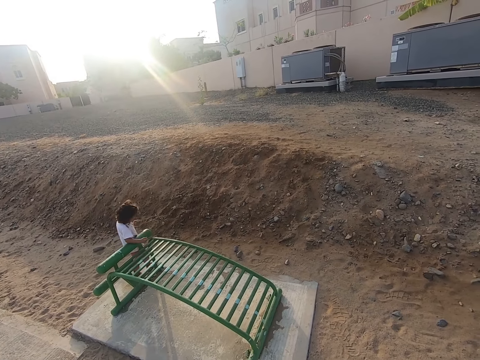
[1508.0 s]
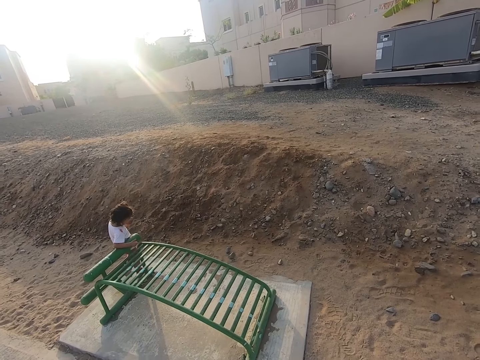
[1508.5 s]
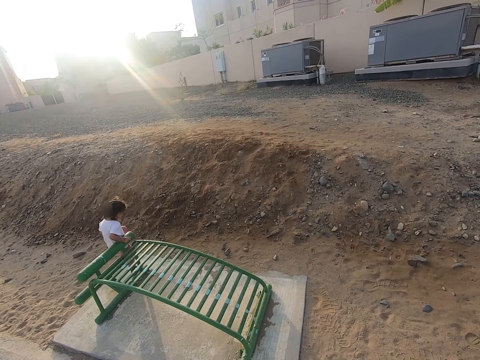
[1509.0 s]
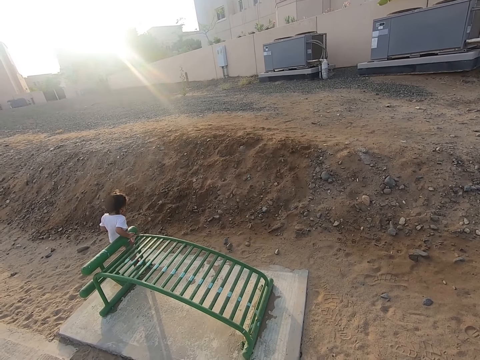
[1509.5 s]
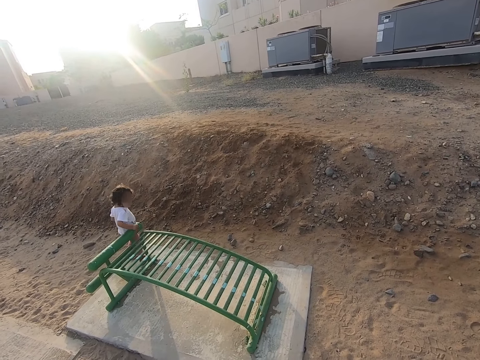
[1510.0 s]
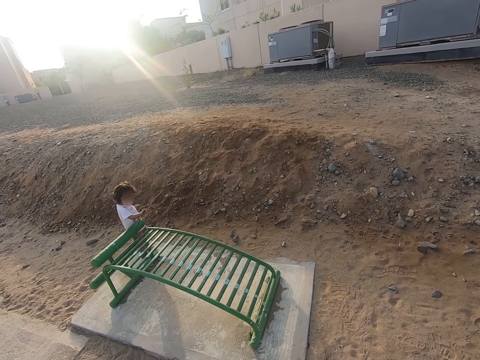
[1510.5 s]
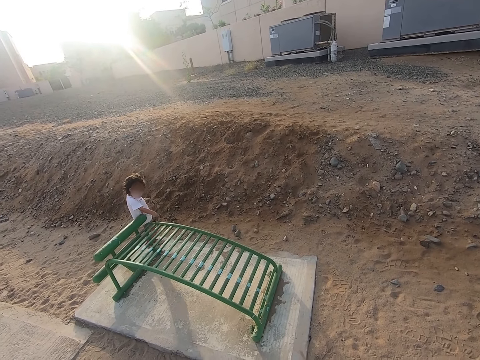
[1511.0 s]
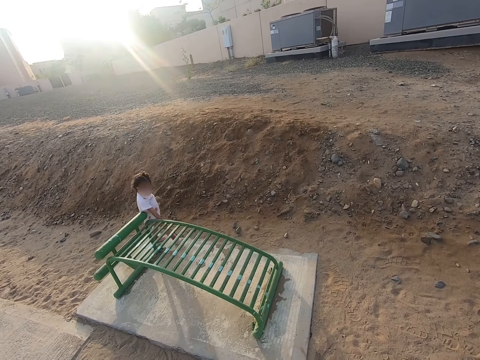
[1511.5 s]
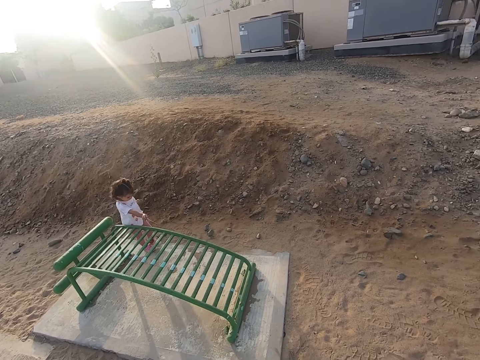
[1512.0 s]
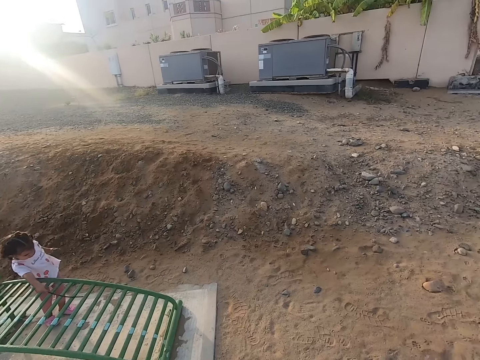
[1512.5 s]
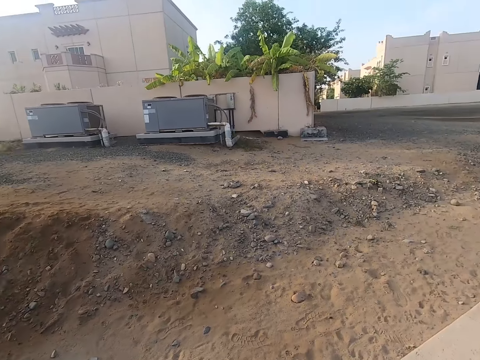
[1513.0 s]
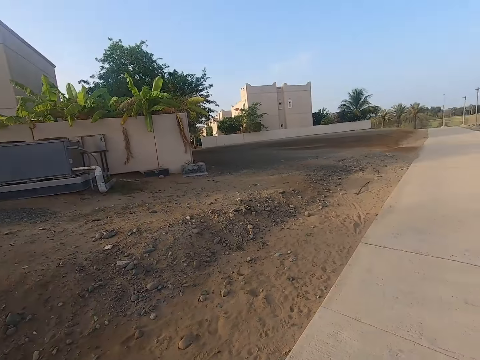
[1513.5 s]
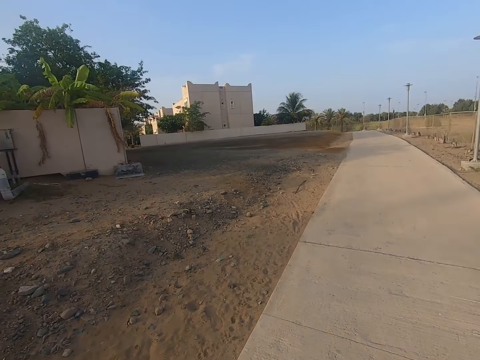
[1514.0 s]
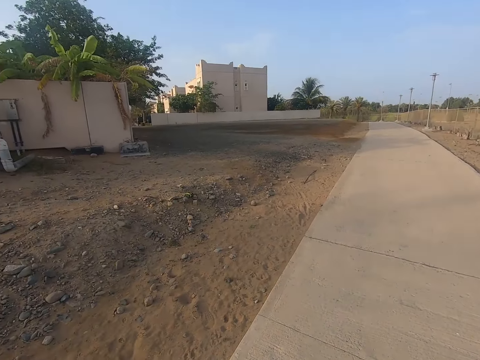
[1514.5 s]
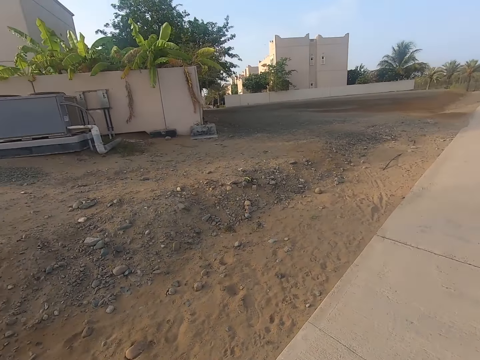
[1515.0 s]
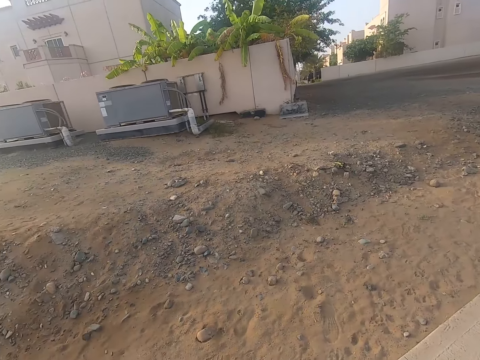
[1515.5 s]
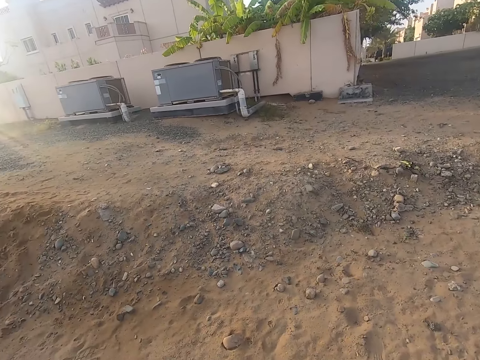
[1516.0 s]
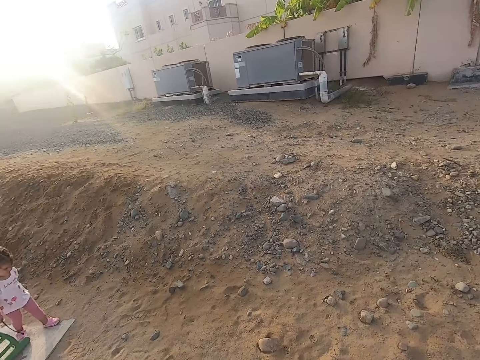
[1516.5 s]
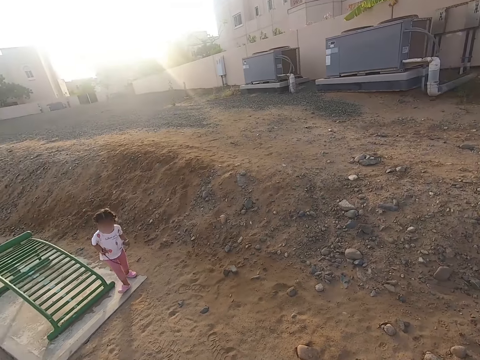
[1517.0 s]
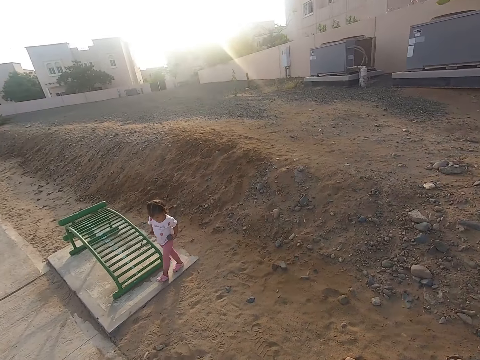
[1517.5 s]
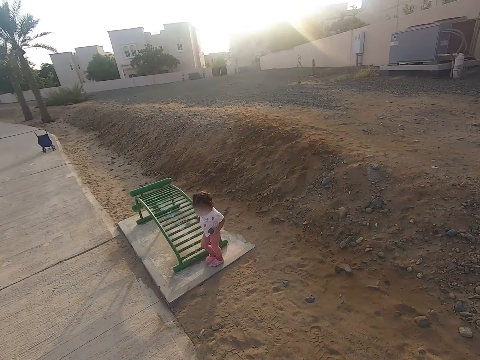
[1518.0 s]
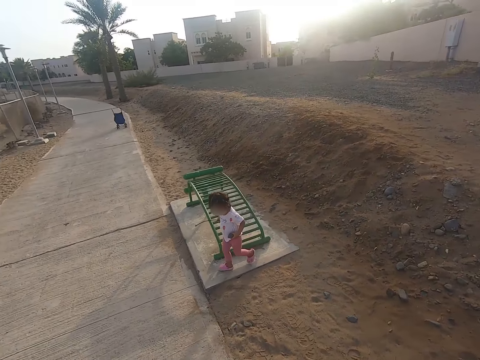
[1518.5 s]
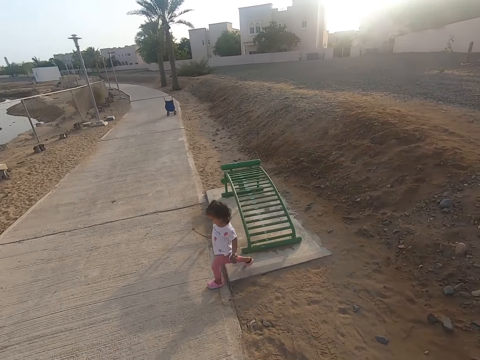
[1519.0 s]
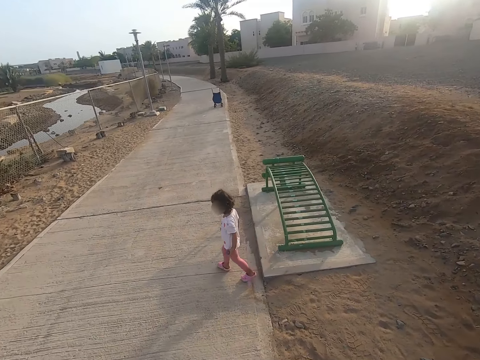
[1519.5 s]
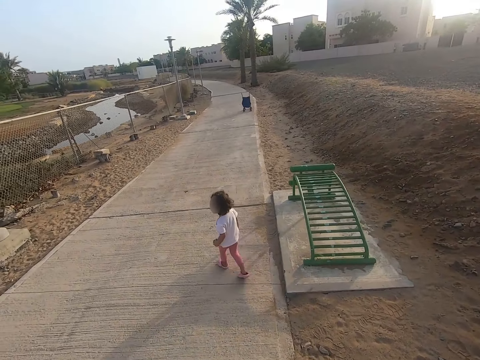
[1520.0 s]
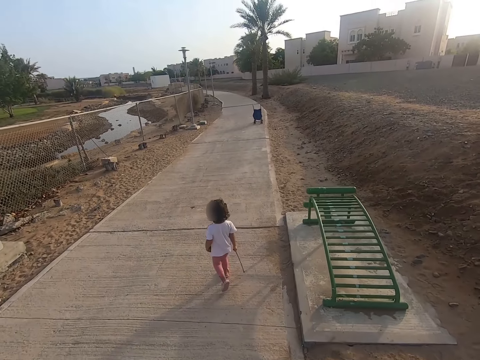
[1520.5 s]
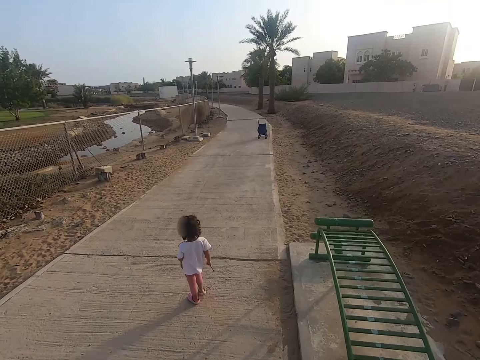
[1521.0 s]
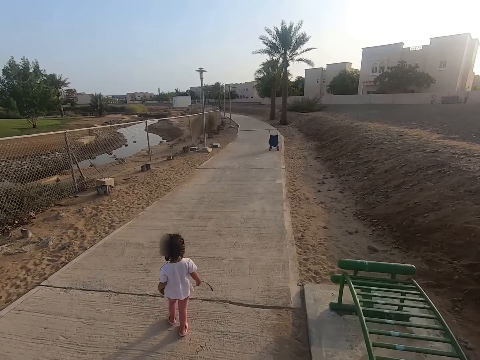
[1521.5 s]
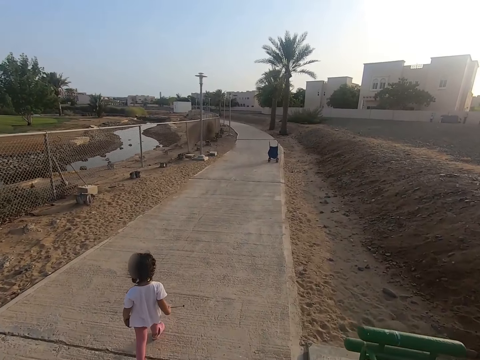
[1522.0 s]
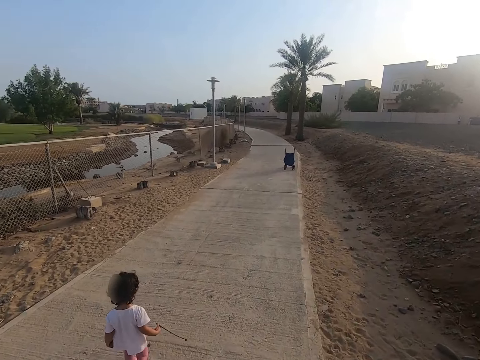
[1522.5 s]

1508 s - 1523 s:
The camera wearer looks around. They move the camera around. A child walks in the sidewalk. The child walks on the road.

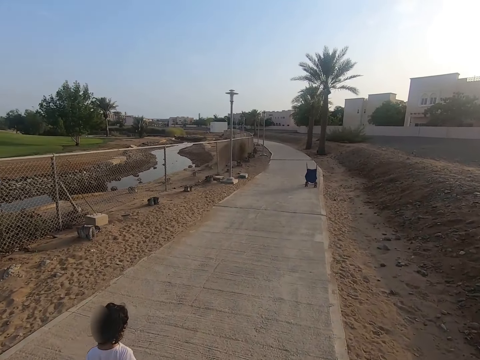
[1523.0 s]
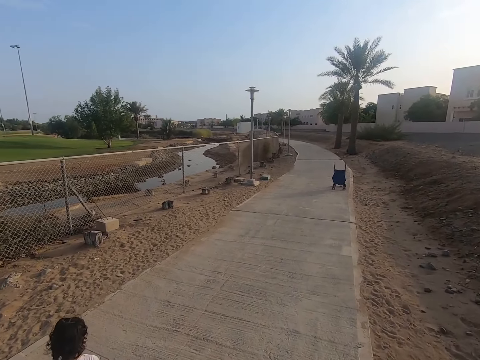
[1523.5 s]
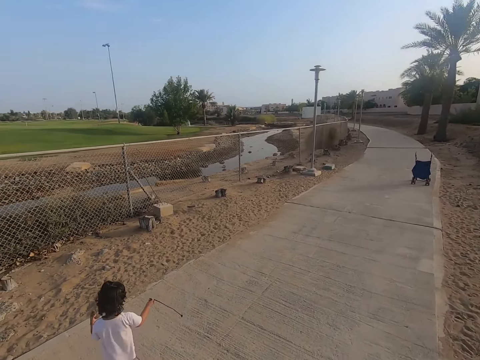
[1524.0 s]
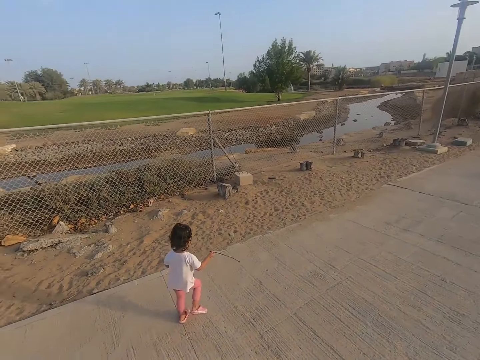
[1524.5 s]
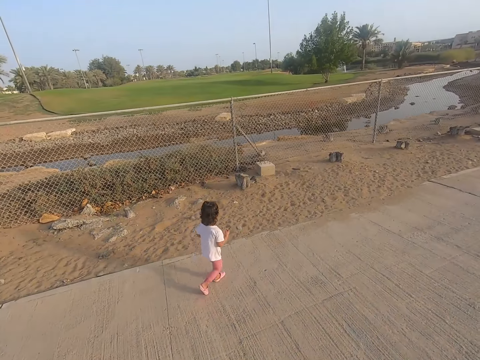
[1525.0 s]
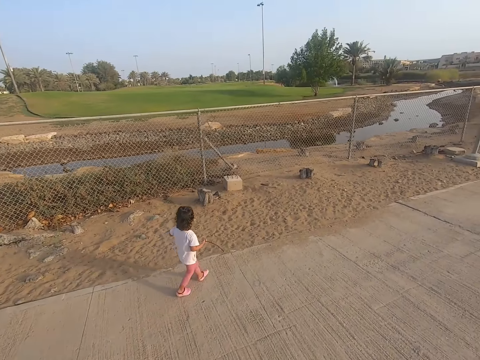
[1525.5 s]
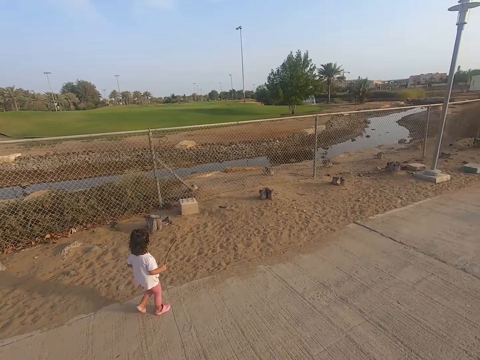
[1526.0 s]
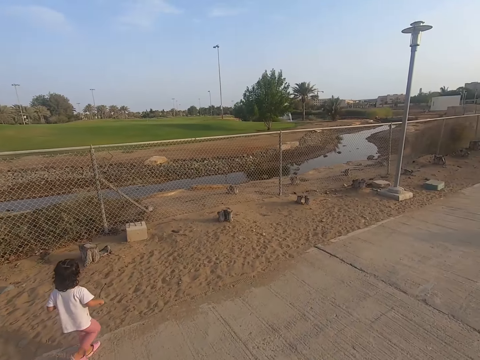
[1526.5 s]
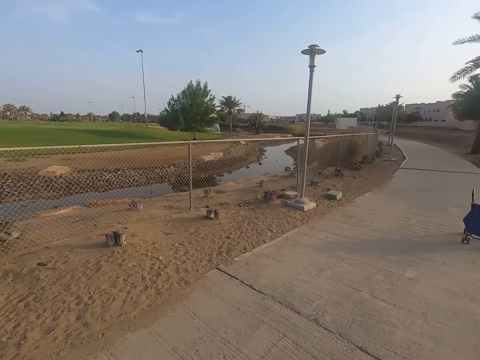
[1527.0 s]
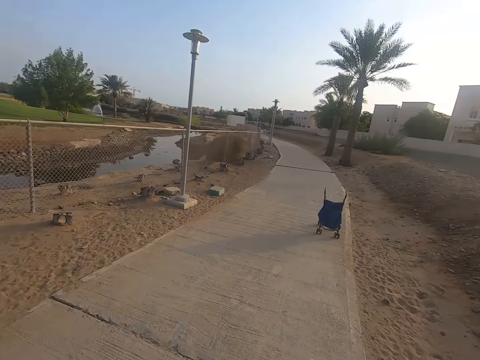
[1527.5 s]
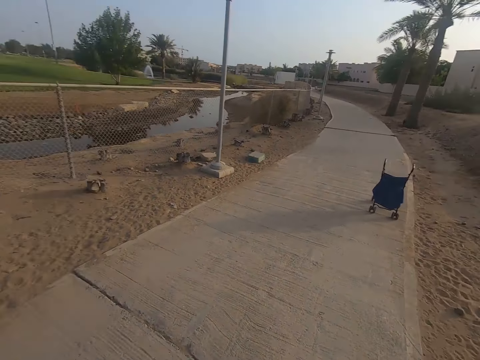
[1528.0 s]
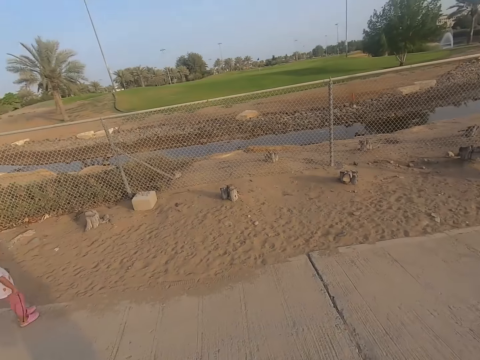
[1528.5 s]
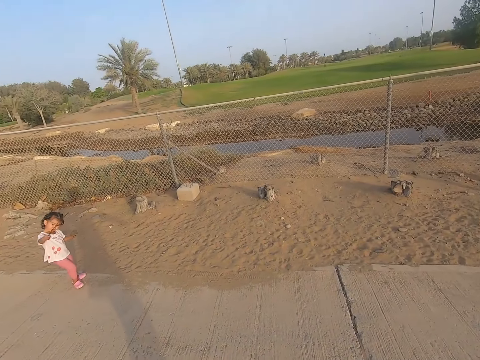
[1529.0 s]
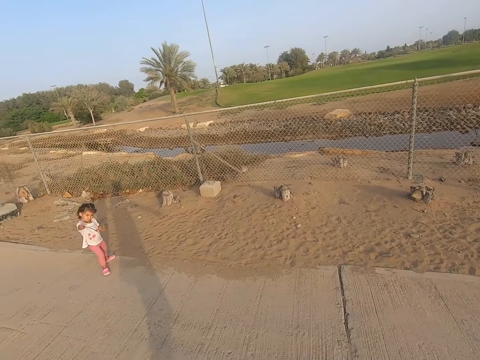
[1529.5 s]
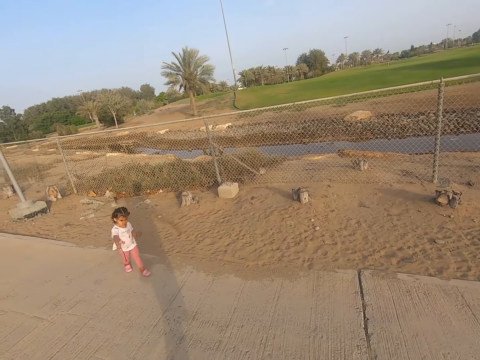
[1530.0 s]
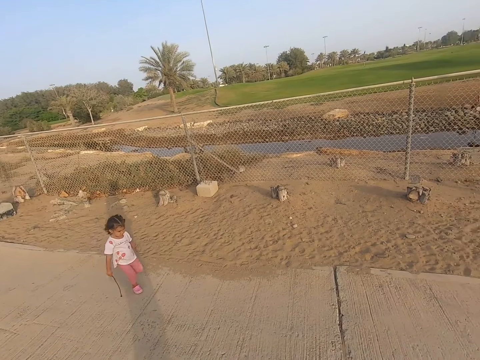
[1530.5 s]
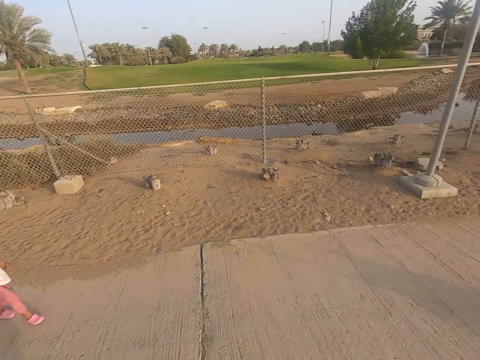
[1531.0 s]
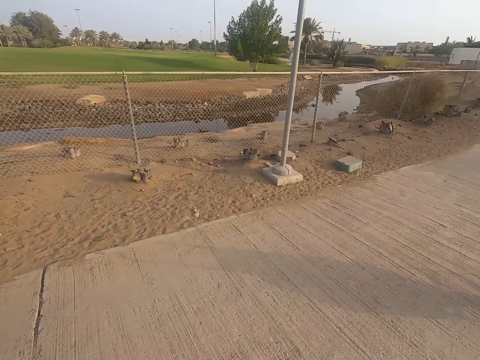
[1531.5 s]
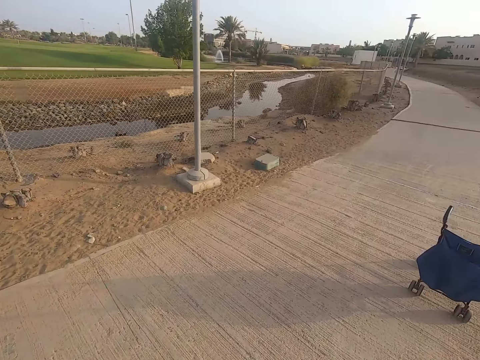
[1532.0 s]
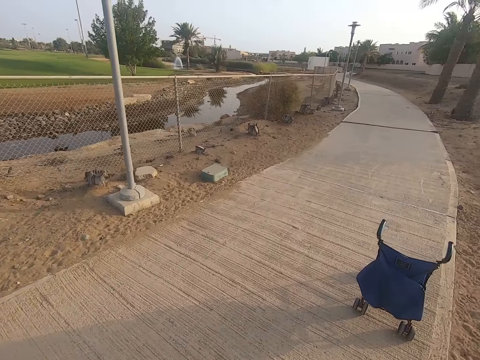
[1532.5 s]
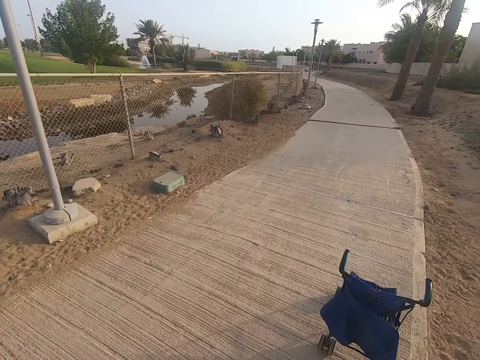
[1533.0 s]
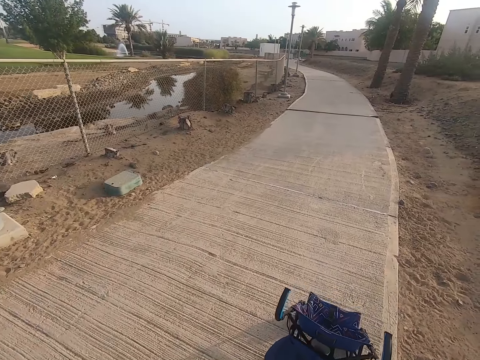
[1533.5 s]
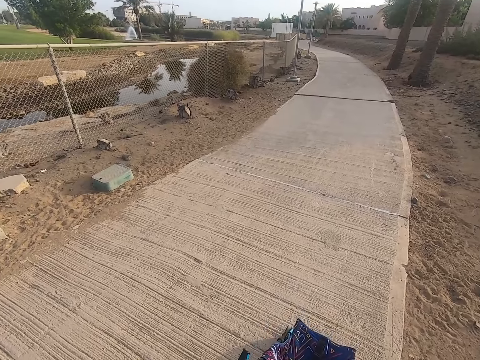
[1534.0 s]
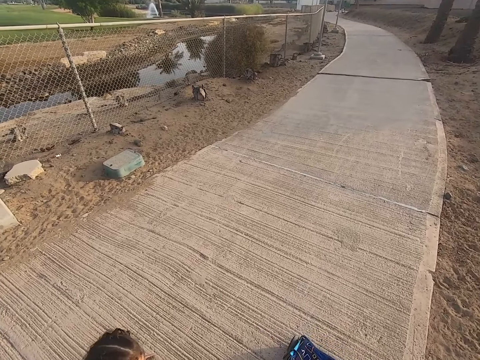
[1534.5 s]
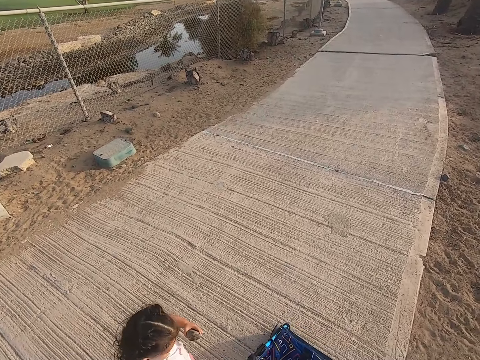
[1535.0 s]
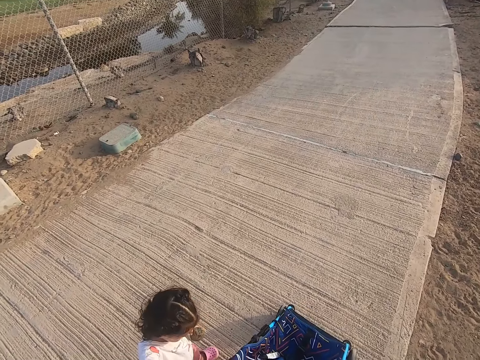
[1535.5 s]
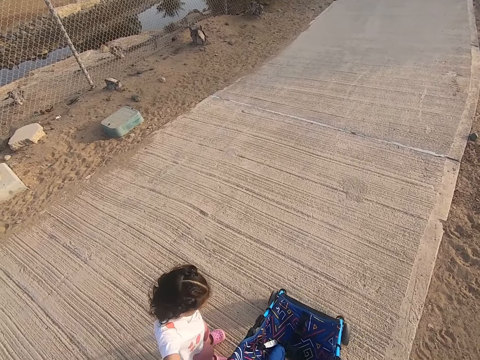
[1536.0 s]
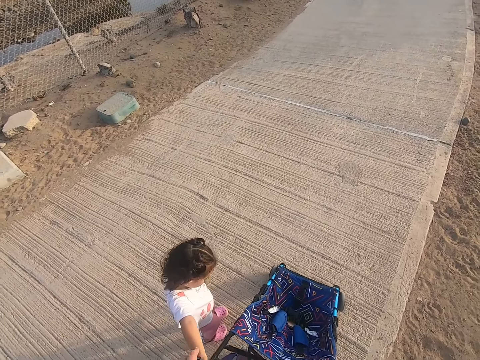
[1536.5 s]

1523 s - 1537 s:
The camera wearer looks around. They walk in the sidewalk. A child walks in the sidewalk. The camera wearer looks around. They touch a stroller.
